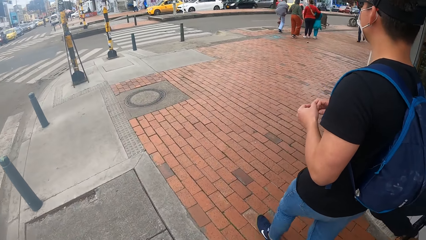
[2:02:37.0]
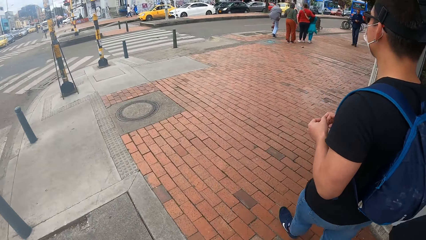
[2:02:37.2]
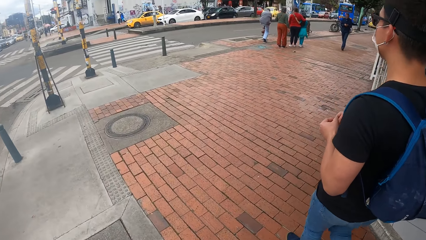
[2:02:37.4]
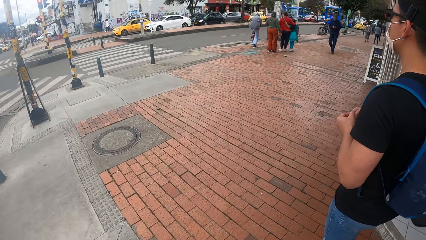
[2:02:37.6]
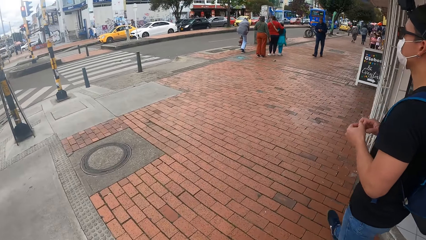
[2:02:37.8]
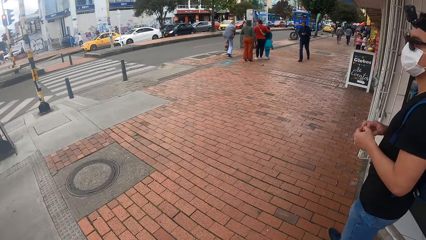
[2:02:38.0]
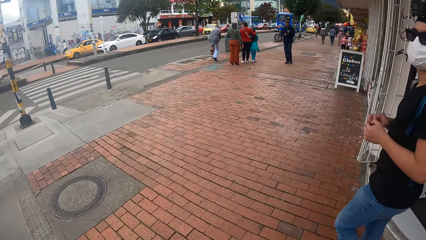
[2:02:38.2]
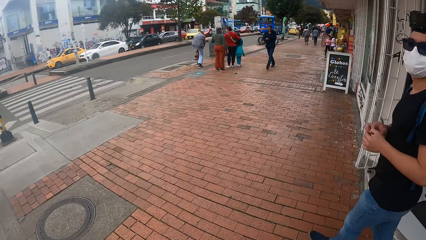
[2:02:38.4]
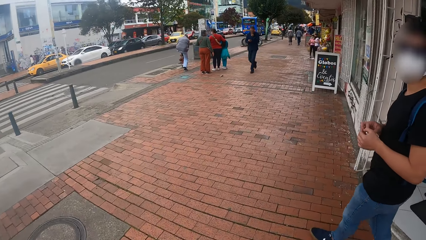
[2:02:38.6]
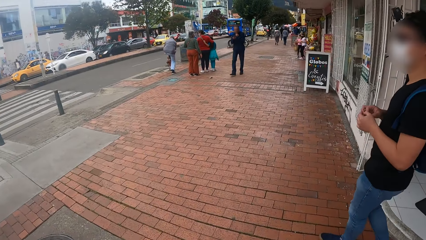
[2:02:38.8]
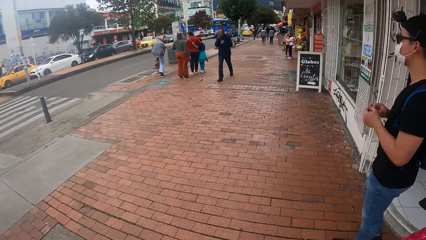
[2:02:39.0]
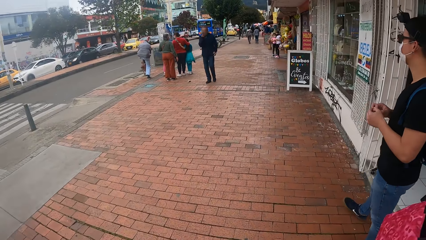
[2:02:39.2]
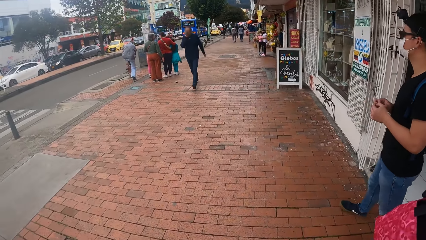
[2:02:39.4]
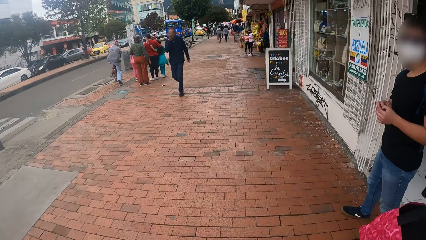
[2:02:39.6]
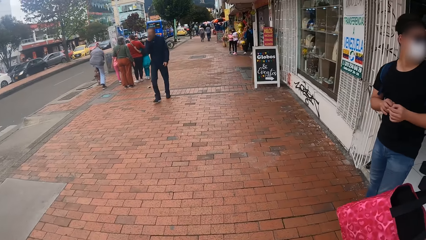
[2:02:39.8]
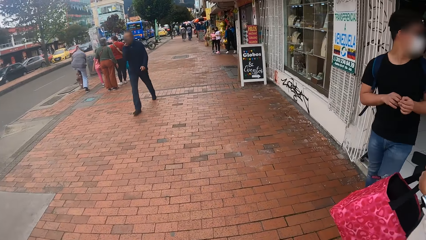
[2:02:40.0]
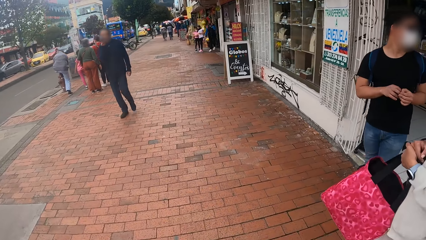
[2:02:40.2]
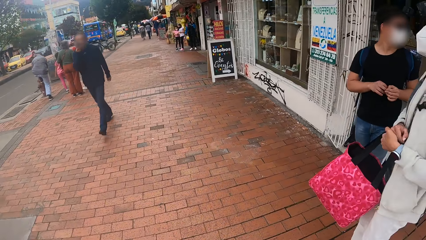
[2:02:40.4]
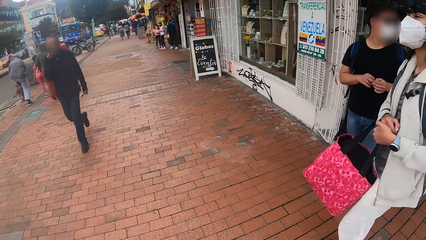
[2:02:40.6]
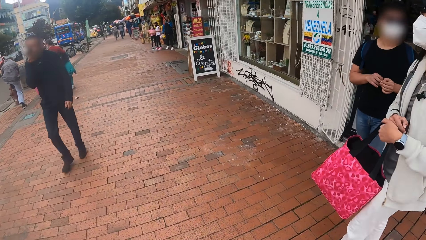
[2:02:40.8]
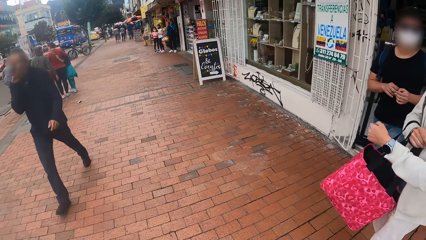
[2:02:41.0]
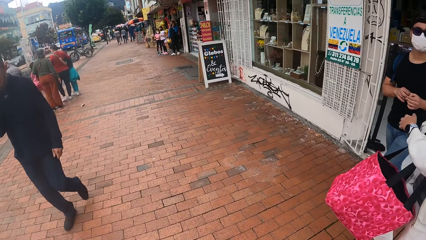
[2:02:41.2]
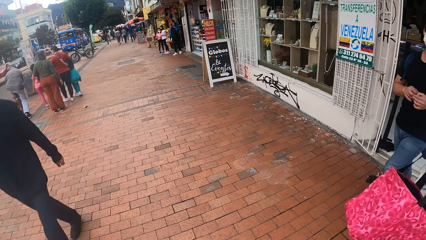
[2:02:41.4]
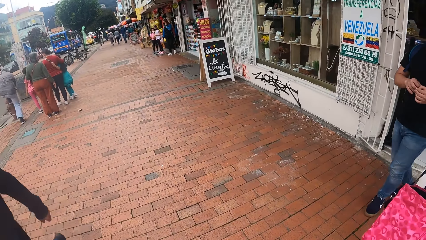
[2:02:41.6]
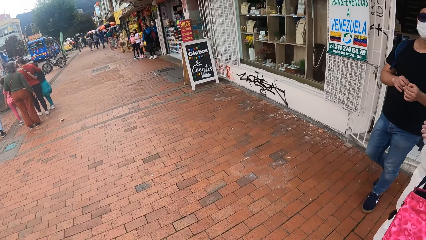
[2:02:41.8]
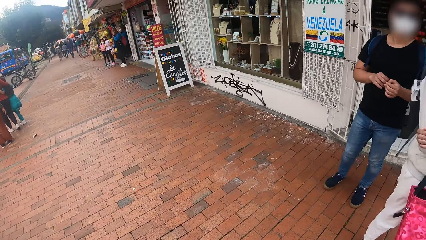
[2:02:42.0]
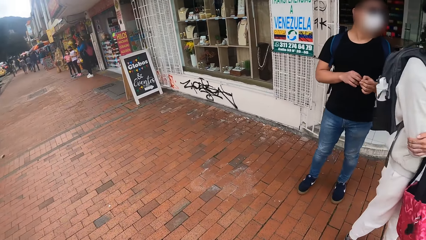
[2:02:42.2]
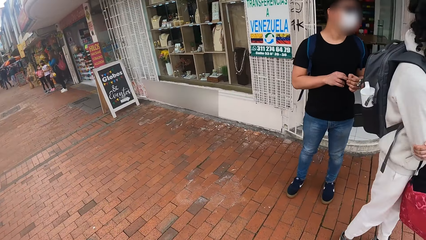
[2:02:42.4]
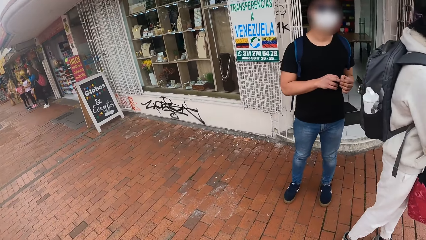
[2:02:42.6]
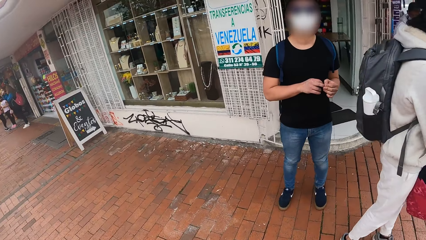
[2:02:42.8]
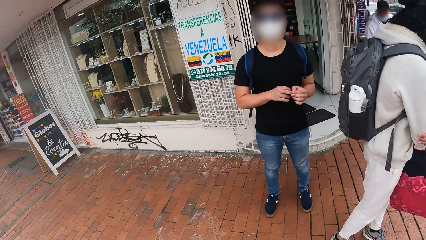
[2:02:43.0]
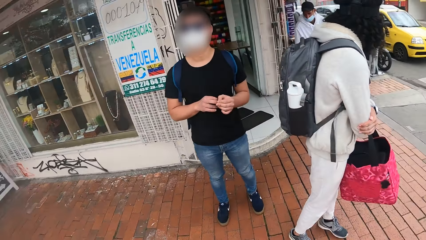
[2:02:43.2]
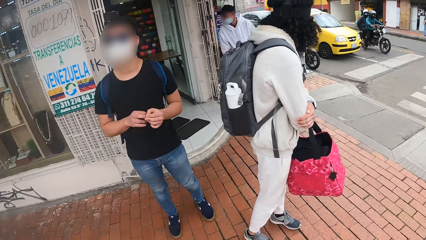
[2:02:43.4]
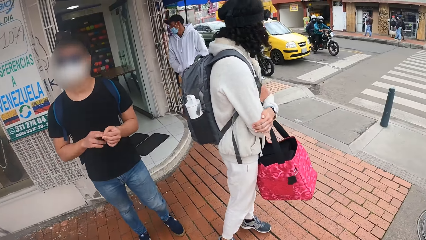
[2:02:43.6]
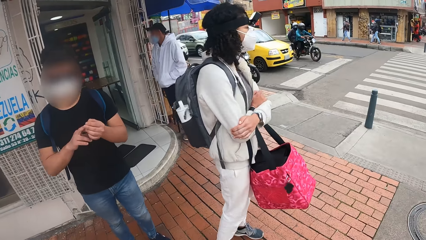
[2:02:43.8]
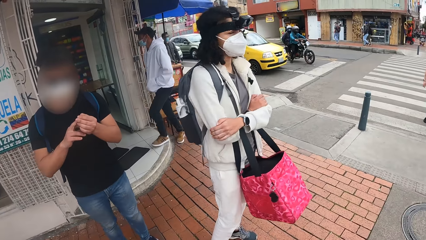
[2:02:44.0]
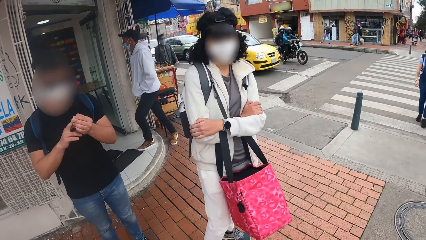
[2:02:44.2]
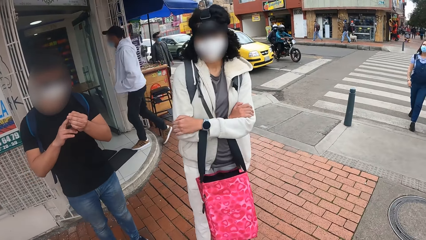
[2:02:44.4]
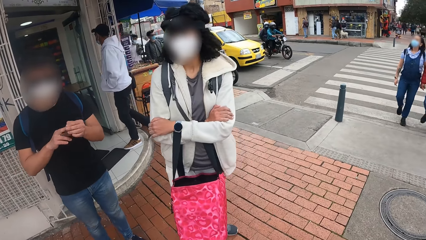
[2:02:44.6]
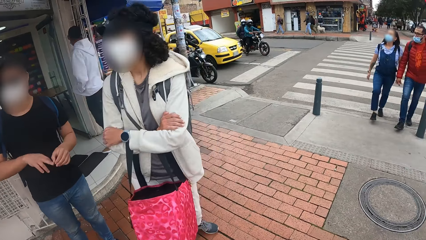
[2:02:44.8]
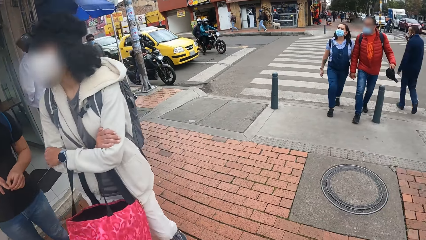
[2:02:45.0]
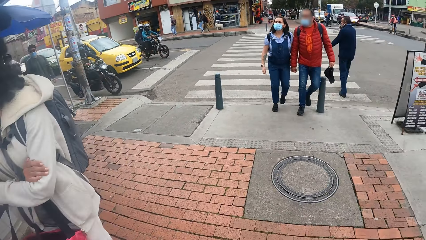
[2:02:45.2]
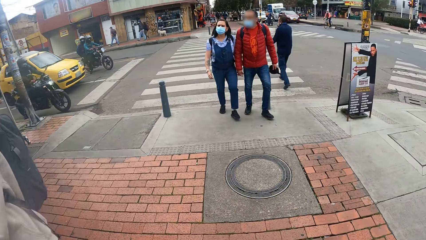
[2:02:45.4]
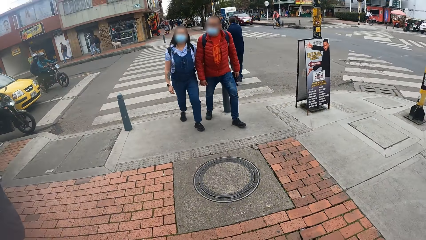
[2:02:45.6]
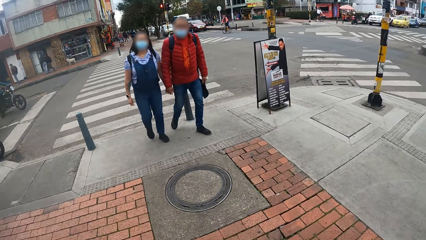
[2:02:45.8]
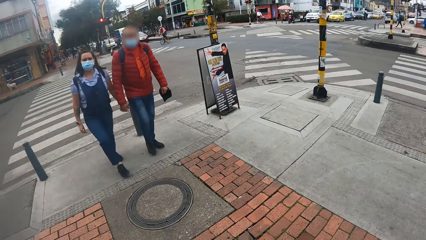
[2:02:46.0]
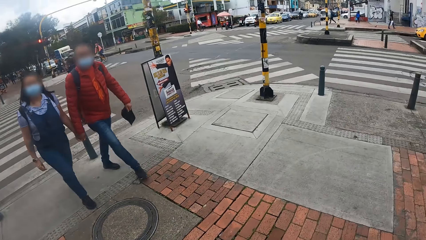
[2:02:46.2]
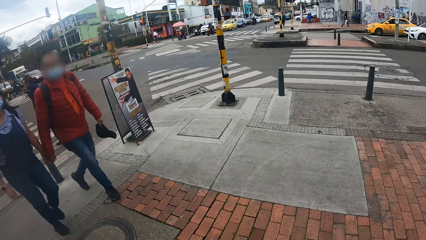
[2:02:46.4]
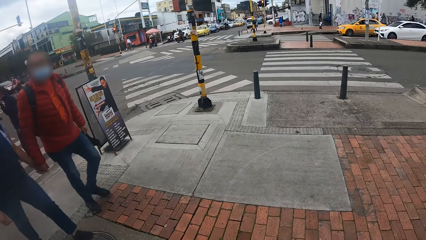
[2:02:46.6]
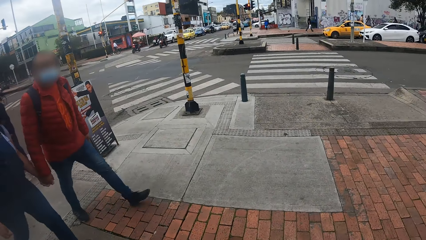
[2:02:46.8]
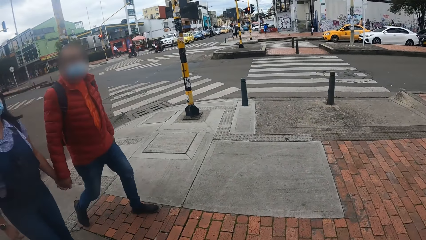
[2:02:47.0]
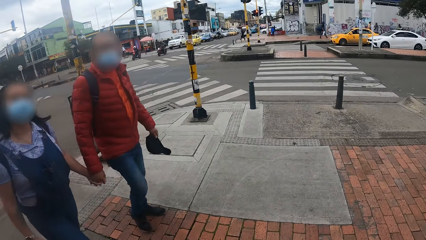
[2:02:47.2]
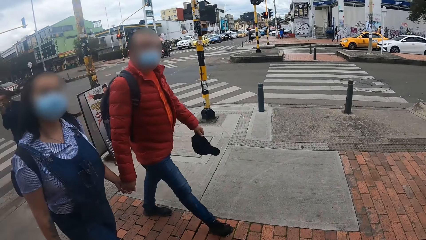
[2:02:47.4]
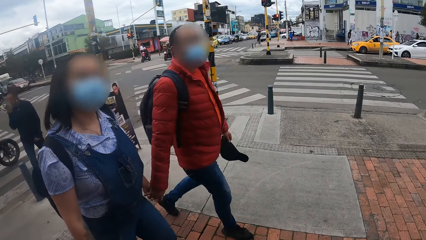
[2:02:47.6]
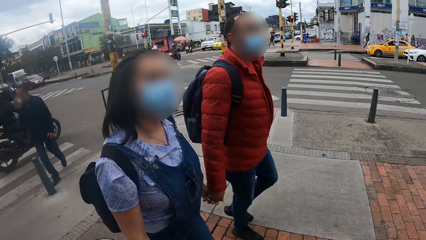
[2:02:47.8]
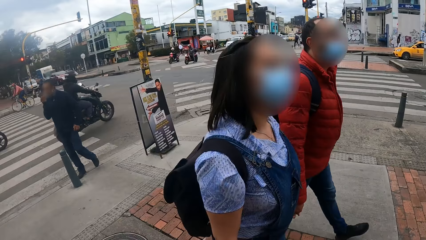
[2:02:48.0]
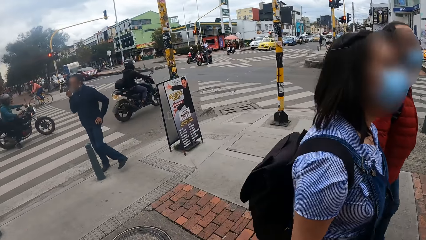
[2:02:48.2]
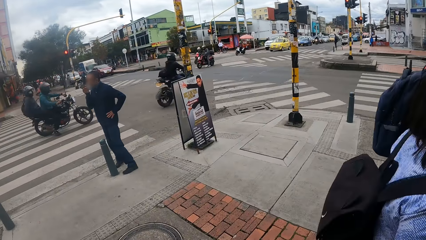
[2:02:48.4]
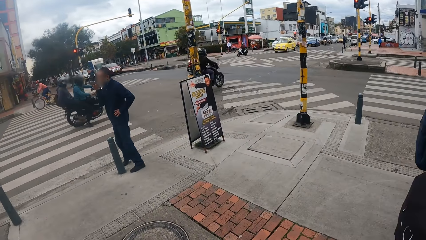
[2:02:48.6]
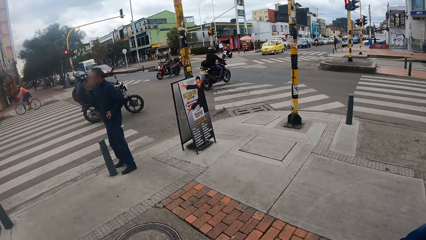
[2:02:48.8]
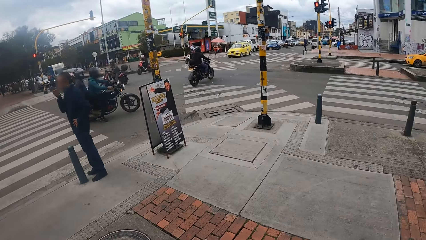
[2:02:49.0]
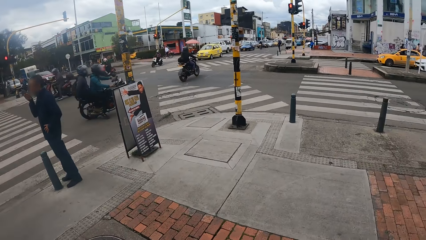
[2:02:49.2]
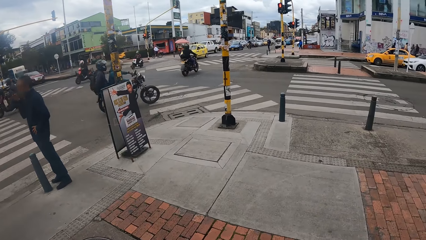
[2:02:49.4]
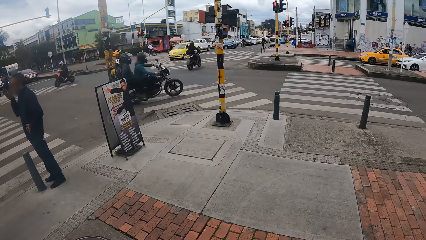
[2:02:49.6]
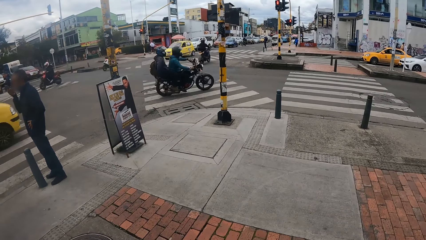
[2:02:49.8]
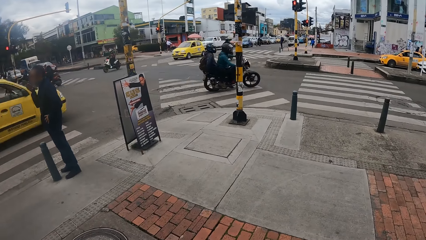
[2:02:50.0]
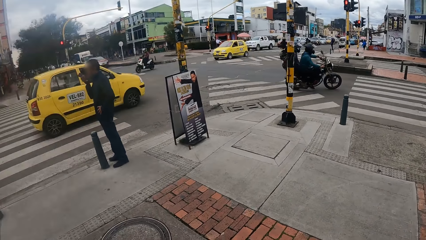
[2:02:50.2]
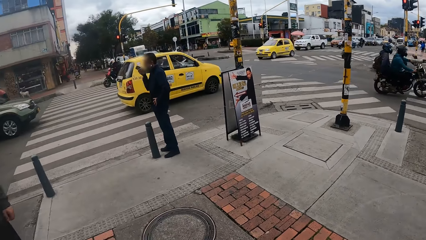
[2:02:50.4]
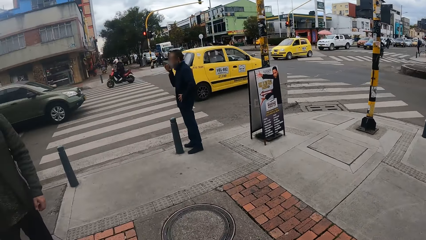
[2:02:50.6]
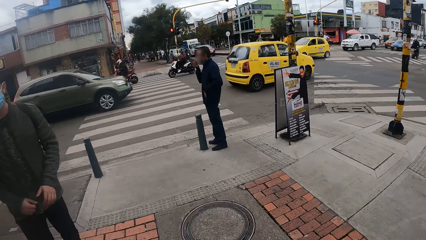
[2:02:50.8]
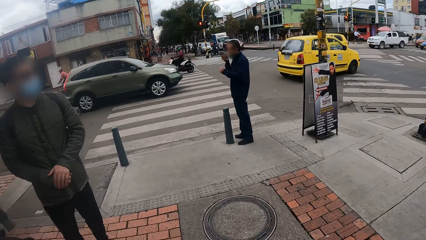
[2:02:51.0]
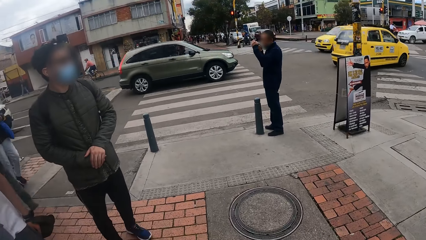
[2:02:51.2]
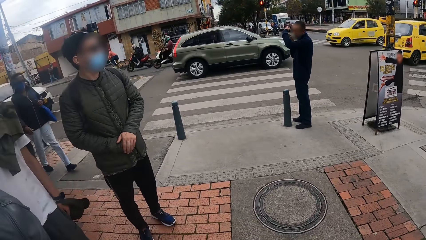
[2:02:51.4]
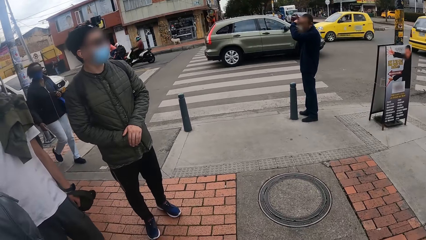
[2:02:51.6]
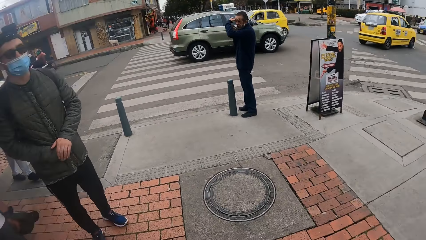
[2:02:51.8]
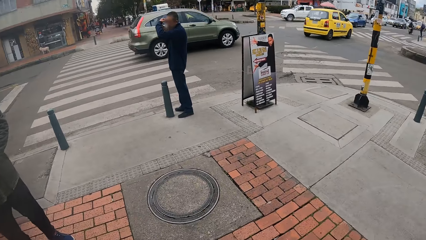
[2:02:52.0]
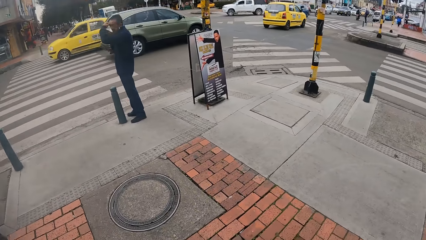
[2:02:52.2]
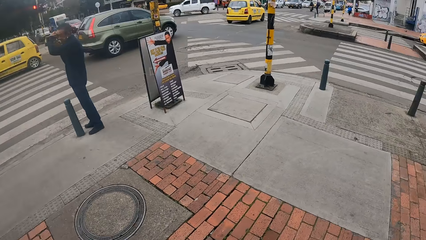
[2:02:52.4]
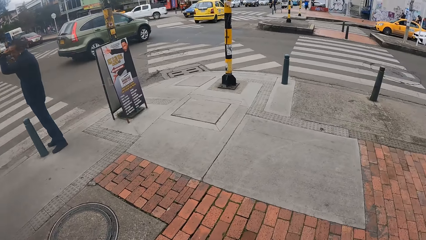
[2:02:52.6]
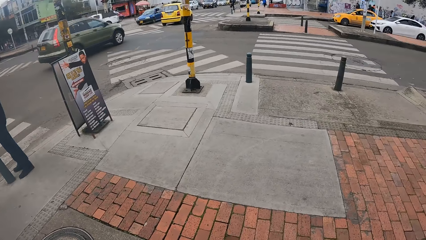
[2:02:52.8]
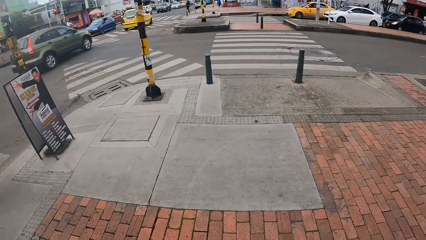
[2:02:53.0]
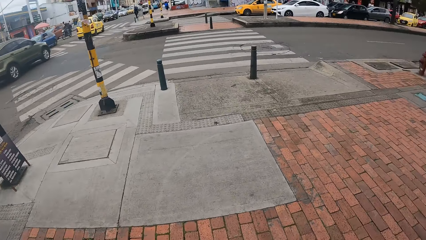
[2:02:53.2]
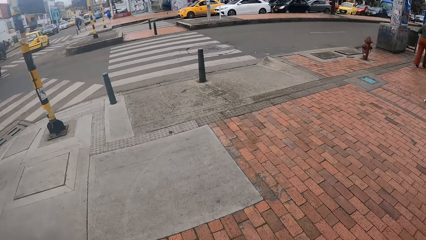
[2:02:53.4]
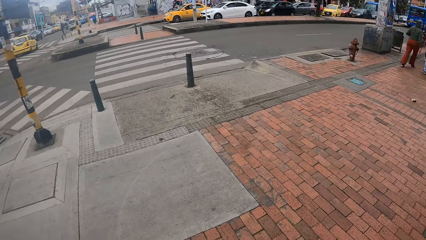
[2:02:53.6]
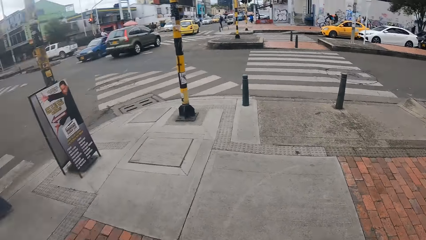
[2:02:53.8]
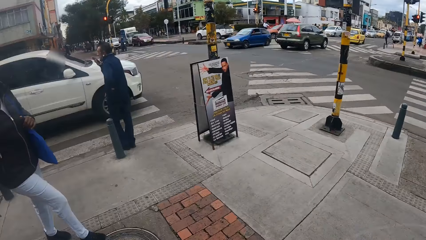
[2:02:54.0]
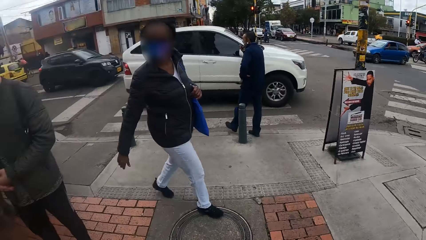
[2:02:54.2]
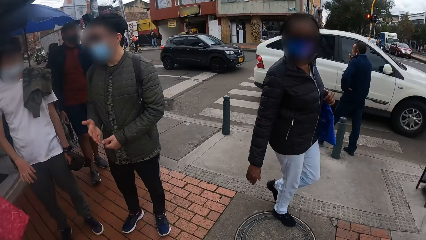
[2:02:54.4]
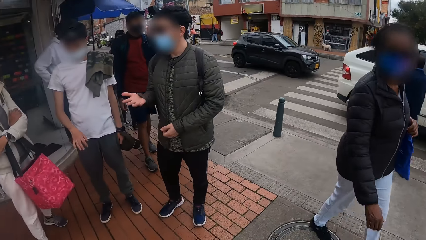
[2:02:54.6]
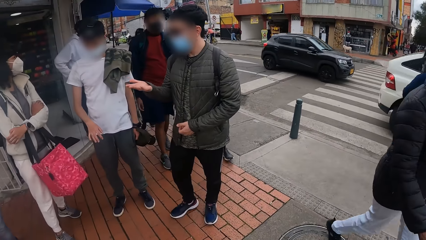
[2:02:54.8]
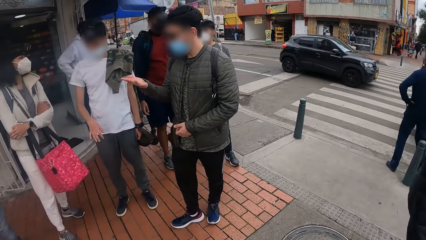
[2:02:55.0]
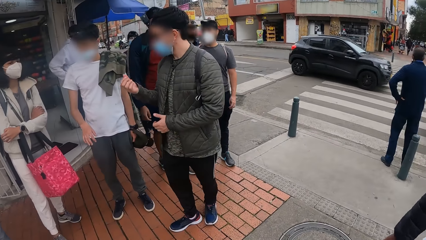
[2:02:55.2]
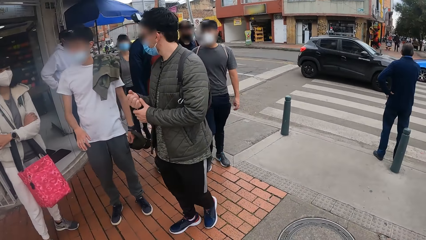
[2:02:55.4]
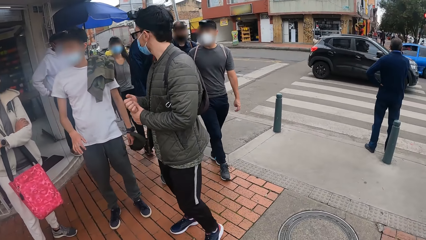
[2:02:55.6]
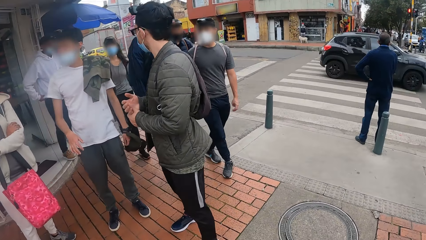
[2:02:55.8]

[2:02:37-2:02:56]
The camera wearer interacts with a man. They stand on the street. They look around.
